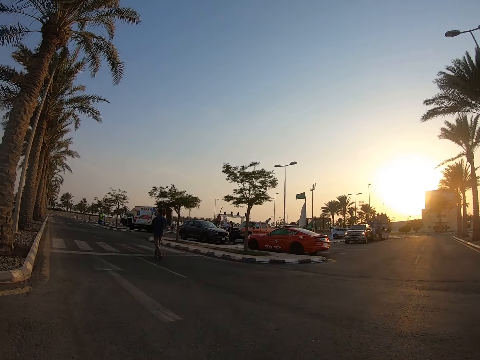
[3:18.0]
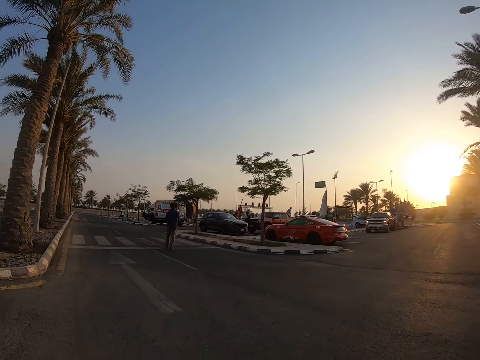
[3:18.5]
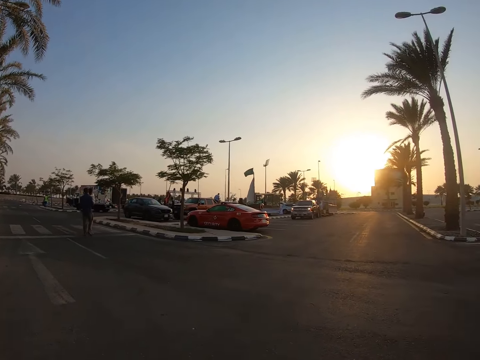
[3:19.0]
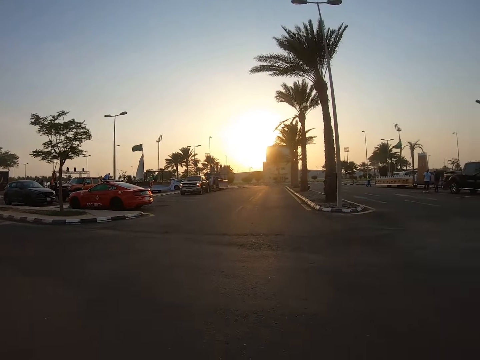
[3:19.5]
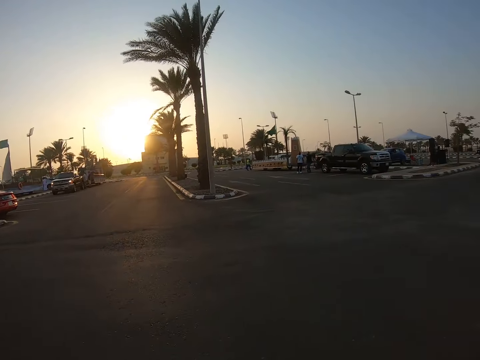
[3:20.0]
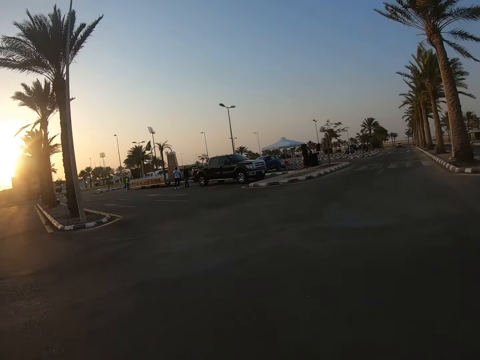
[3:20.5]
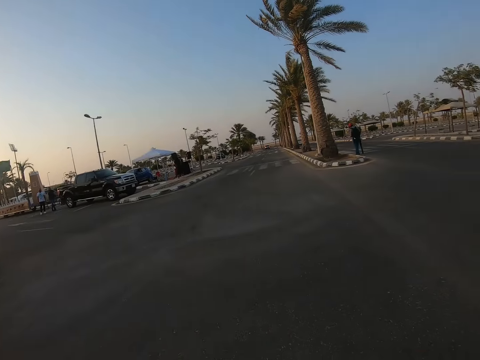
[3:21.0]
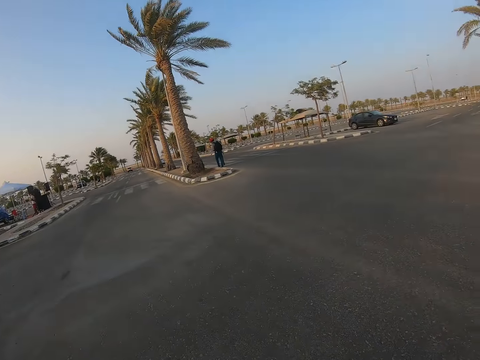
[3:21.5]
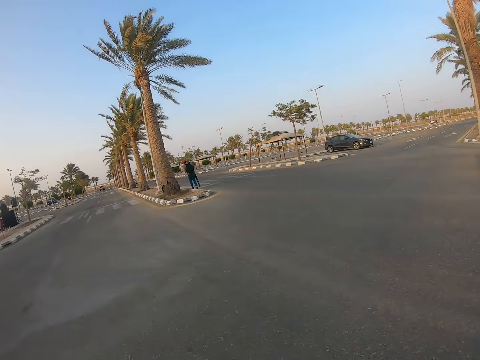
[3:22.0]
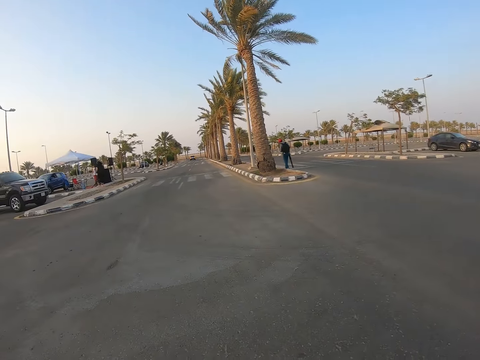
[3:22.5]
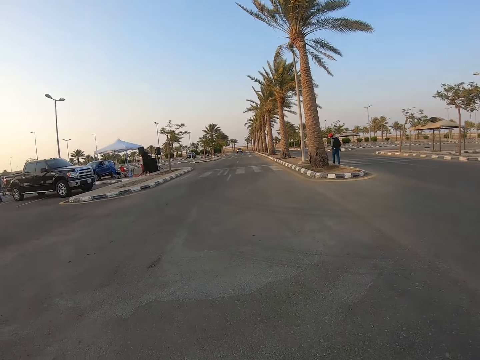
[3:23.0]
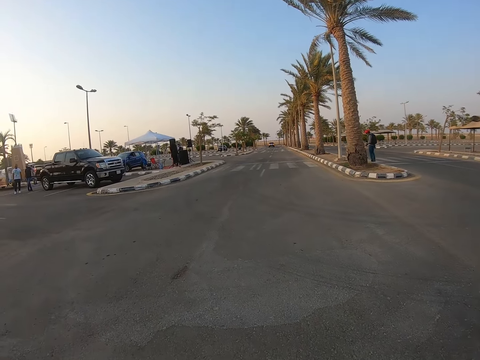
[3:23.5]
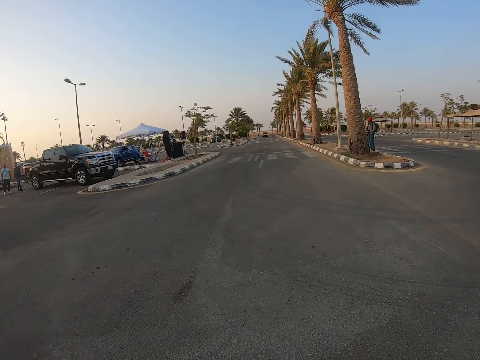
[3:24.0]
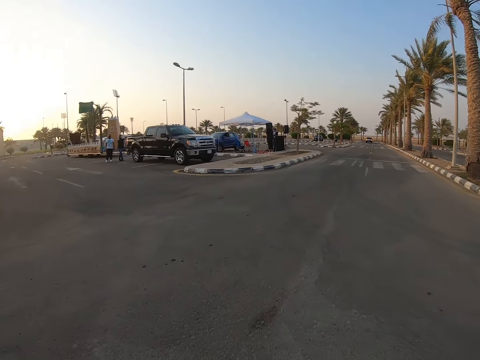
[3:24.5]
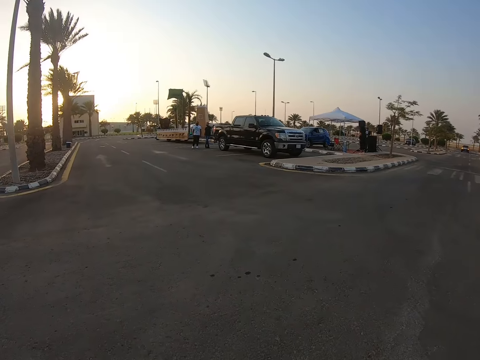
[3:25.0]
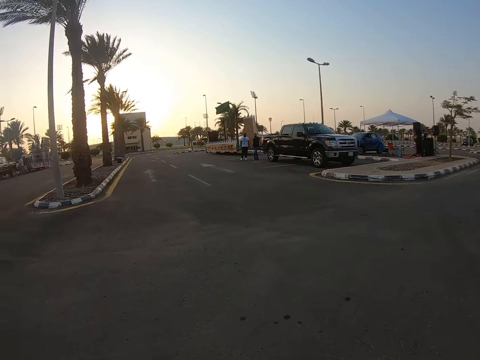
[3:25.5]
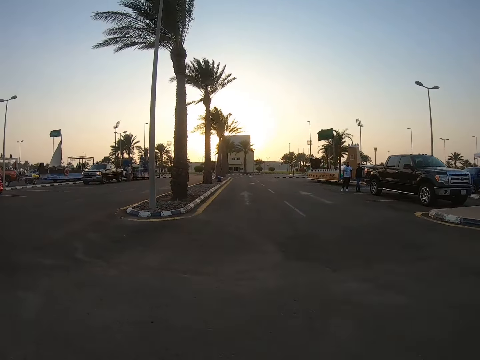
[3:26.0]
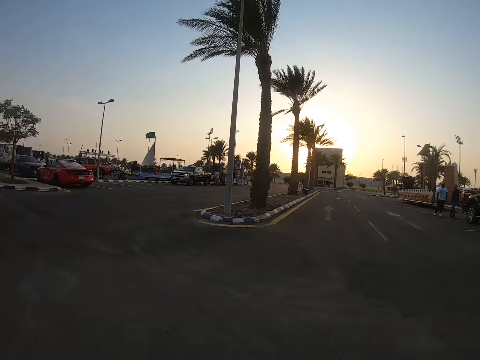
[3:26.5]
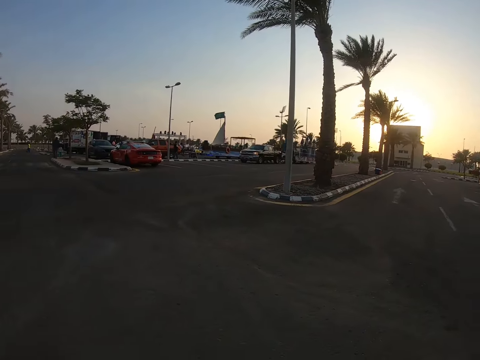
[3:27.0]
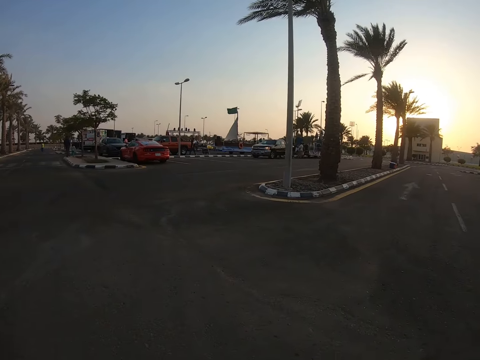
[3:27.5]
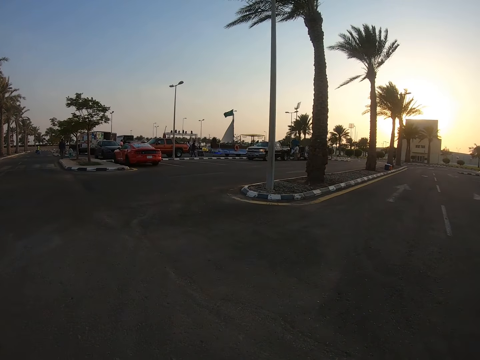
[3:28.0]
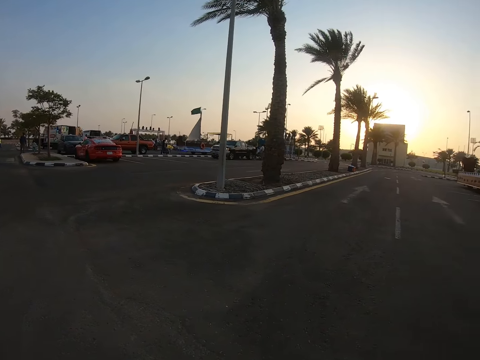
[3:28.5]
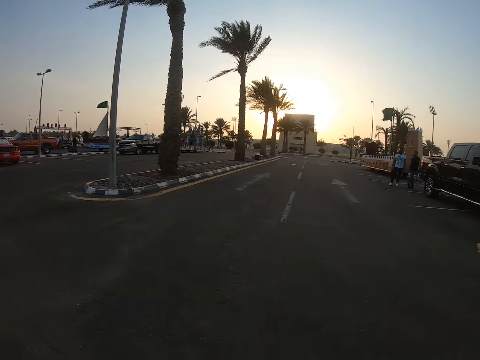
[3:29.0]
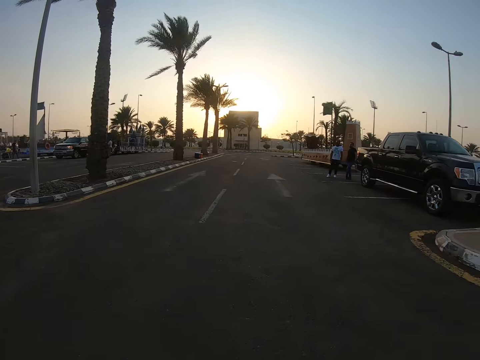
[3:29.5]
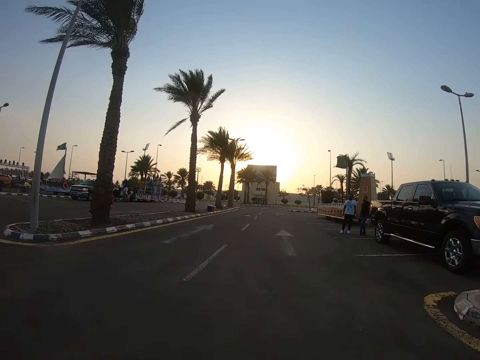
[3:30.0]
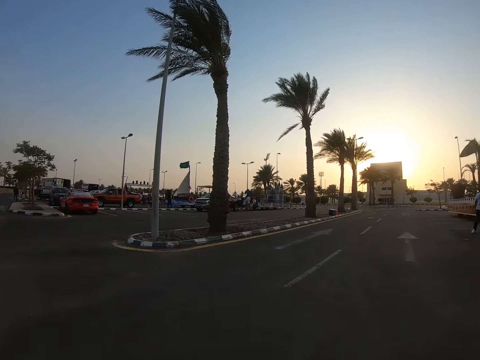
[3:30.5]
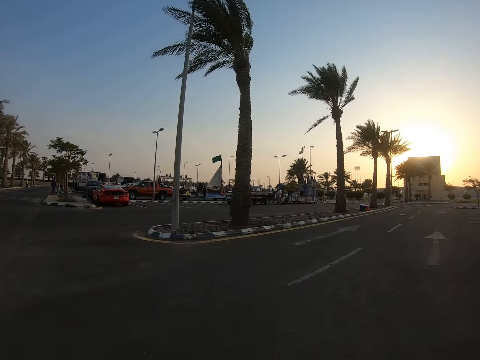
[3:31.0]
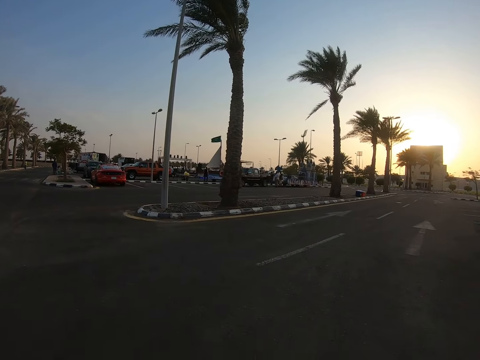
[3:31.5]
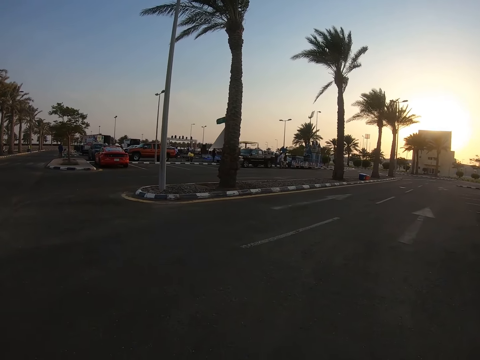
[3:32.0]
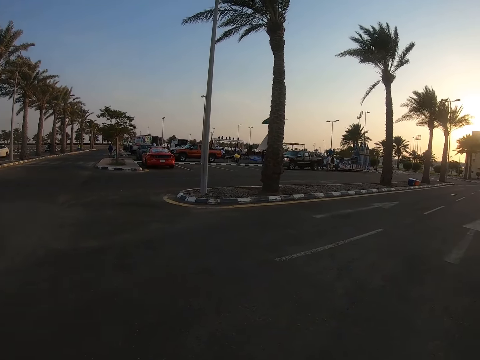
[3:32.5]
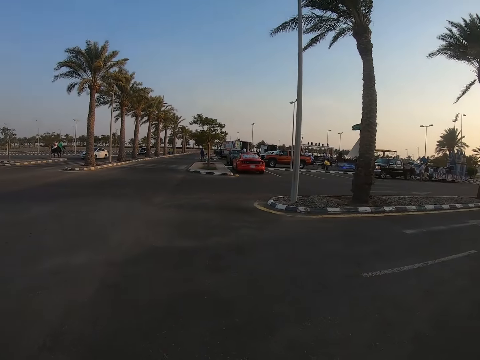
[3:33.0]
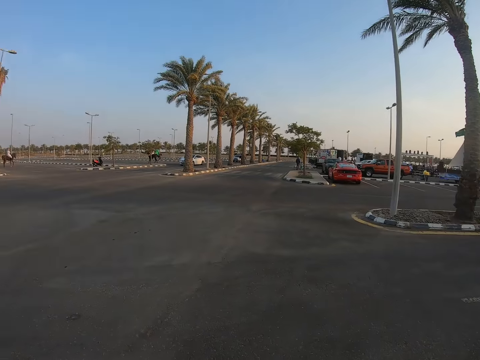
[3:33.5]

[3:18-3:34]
The camera wearer takes his face away from the screen. He walks around, turns around, walks around, turns around, walks around and turns around.
